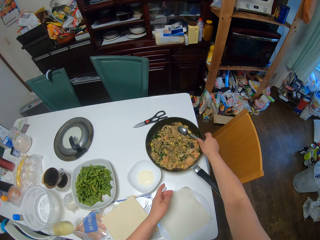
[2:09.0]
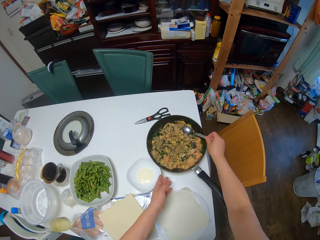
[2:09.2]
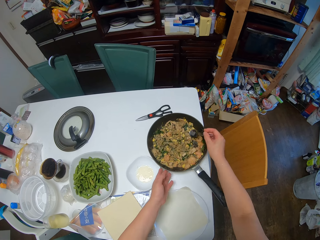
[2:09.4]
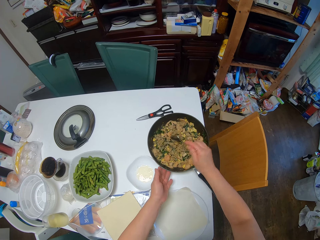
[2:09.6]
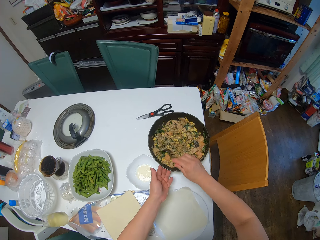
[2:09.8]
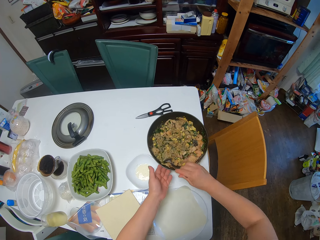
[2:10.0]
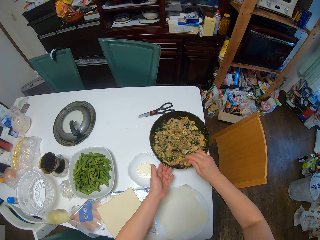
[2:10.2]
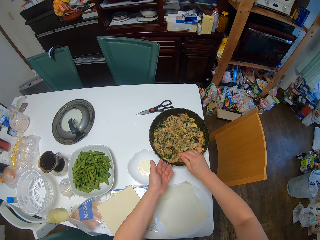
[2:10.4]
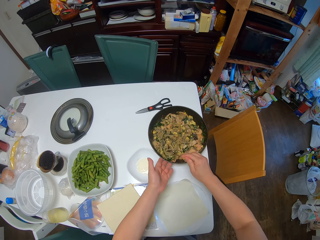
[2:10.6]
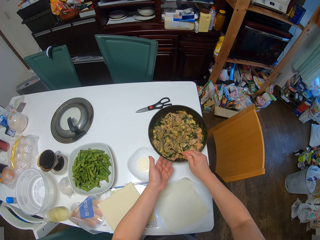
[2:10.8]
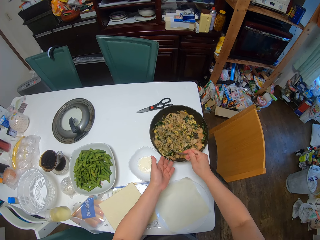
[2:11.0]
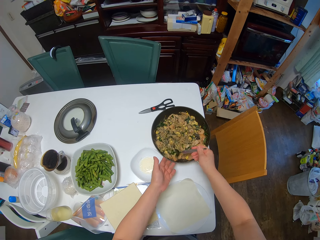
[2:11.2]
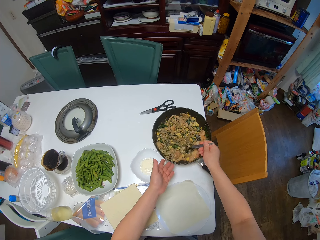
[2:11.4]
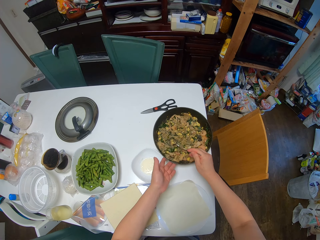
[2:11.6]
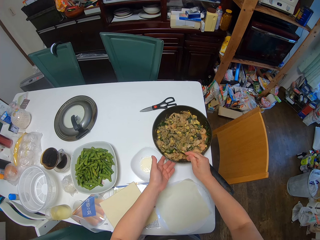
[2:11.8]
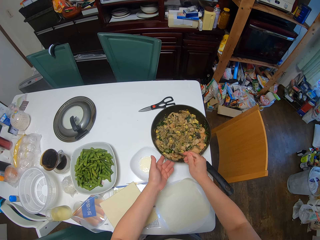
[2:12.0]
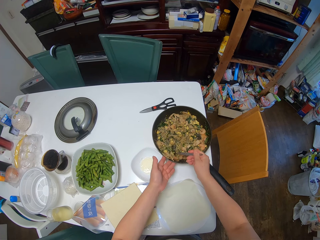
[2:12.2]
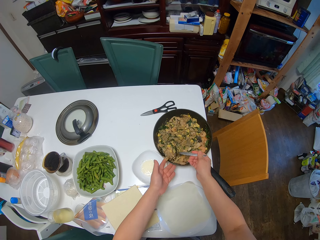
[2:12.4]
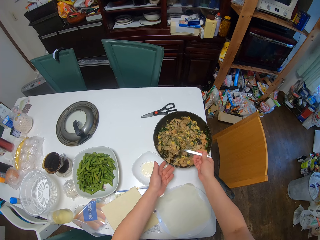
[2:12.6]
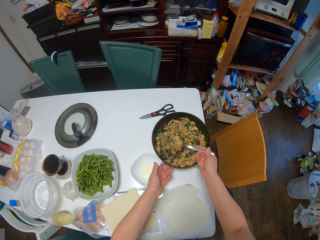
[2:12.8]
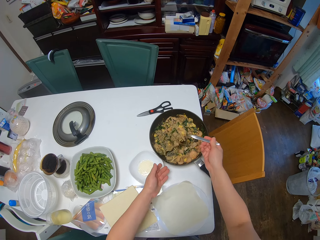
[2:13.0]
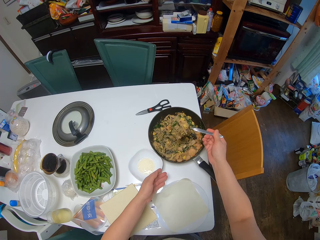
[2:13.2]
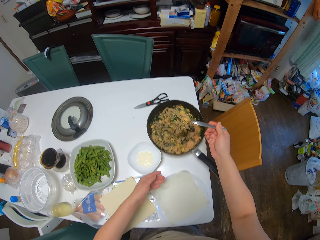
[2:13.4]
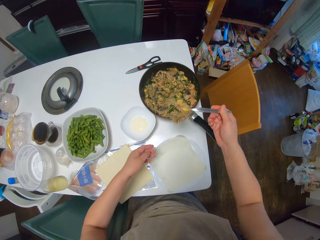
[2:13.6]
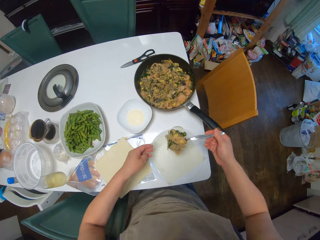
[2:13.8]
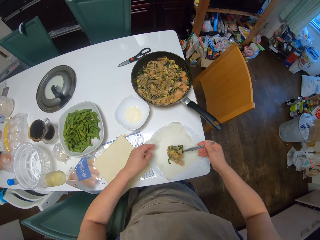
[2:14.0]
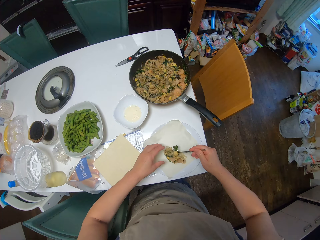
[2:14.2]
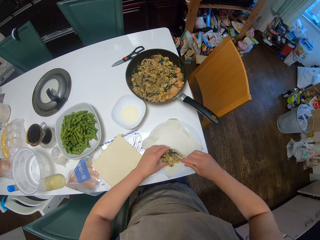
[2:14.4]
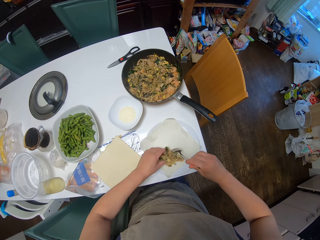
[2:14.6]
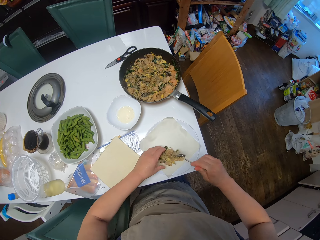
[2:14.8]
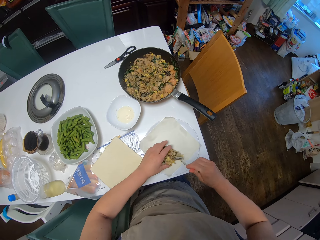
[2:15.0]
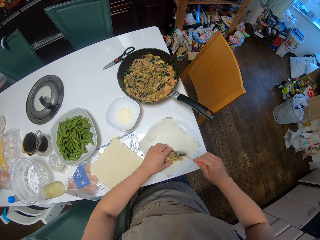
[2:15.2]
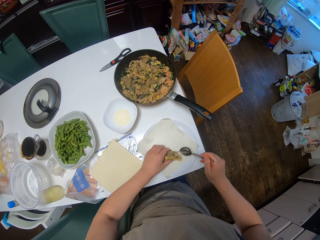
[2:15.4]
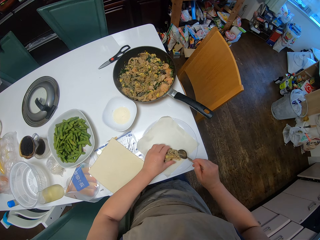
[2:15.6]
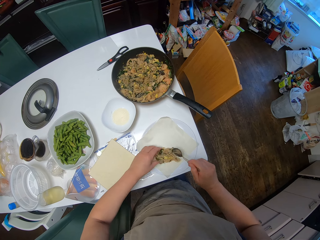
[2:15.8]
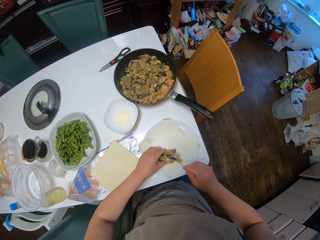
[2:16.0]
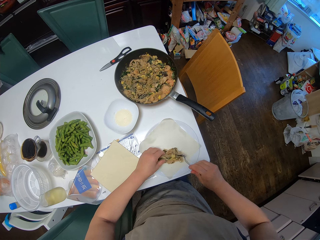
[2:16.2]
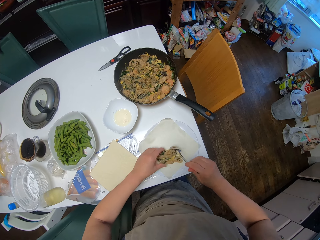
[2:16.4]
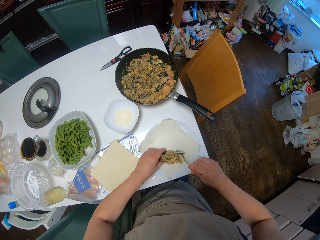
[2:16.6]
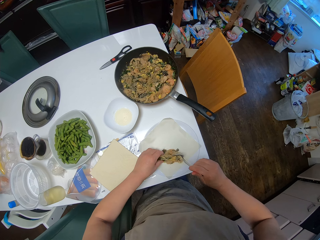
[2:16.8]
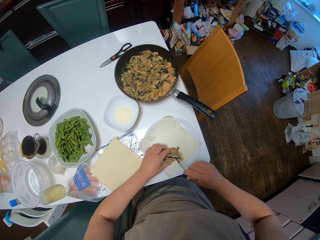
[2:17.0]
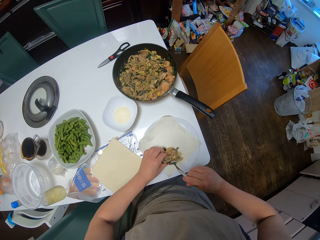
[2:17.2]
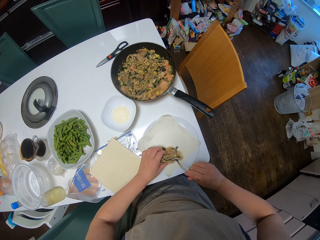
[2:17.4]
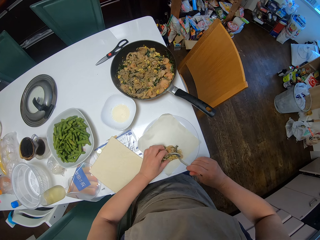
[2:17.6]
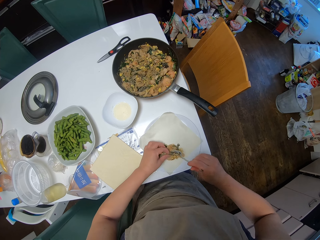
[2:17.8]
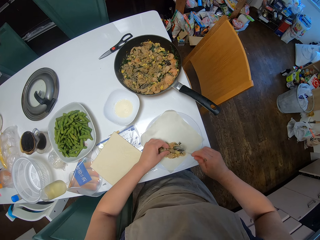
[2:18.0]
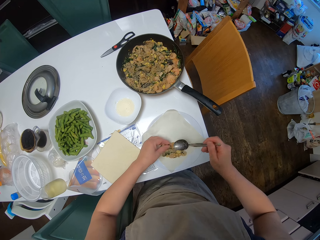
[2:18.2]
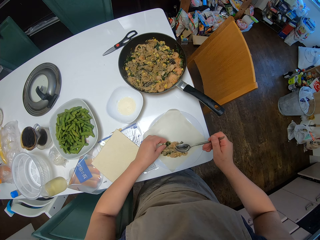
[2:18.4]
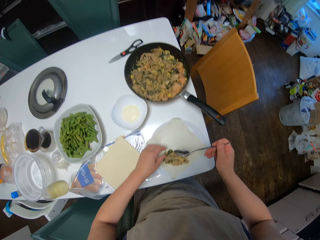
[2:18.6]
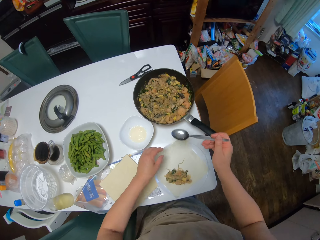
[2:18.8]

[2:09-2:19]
The camera wearer picks the spoon from the frying pan with her right hand. She scoops out the filling from the frying pan with the spoon. She drops the filling on the sheet. She touches the food.

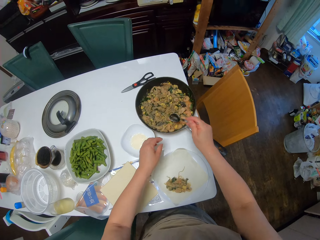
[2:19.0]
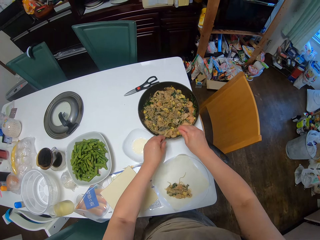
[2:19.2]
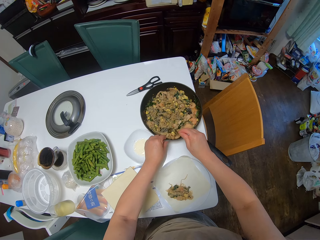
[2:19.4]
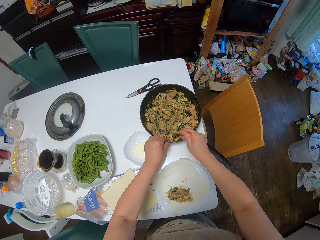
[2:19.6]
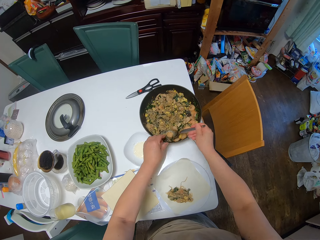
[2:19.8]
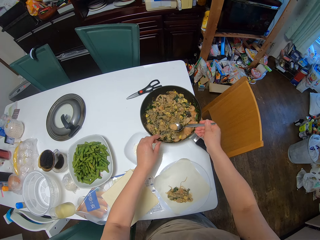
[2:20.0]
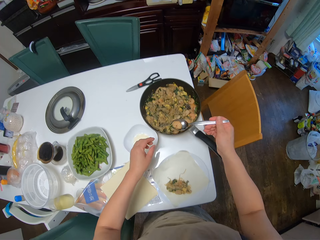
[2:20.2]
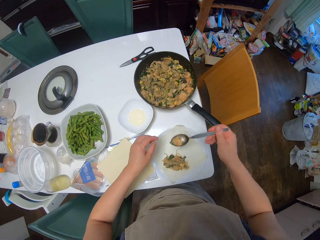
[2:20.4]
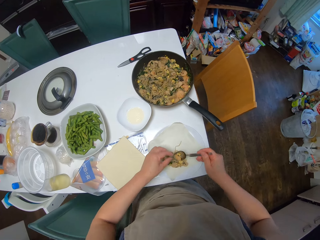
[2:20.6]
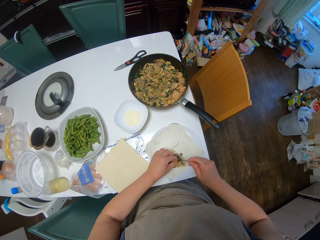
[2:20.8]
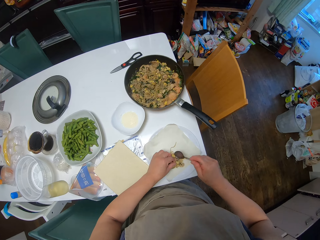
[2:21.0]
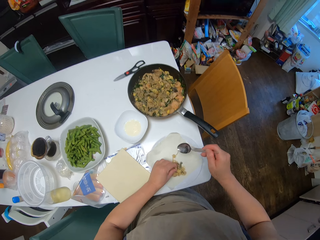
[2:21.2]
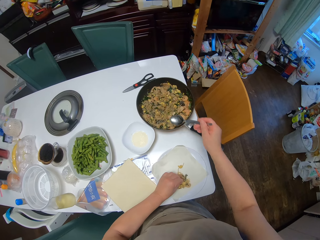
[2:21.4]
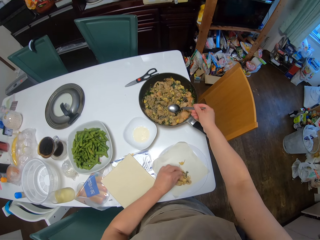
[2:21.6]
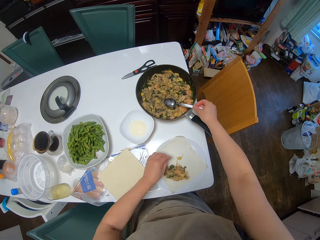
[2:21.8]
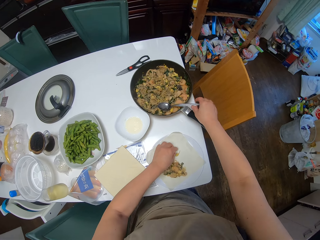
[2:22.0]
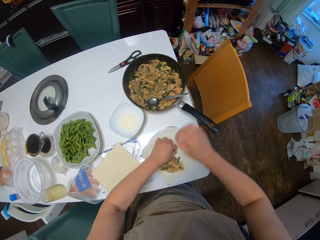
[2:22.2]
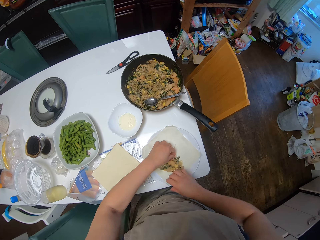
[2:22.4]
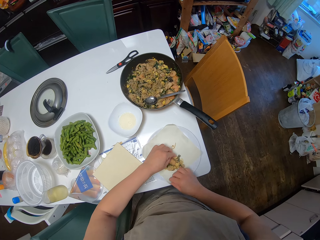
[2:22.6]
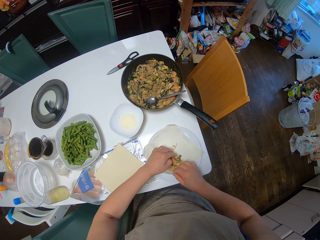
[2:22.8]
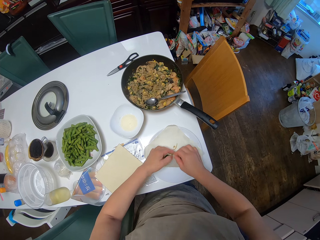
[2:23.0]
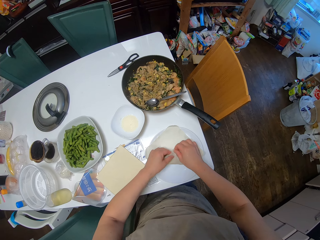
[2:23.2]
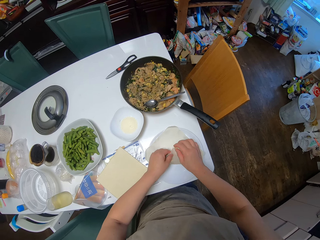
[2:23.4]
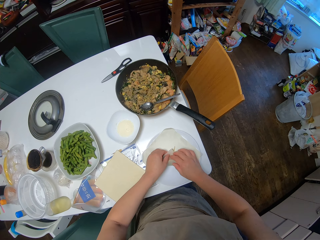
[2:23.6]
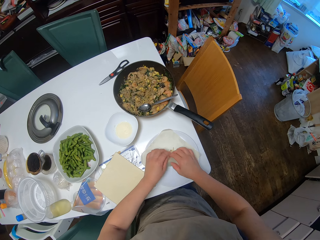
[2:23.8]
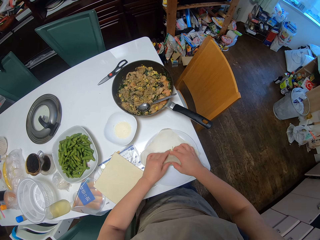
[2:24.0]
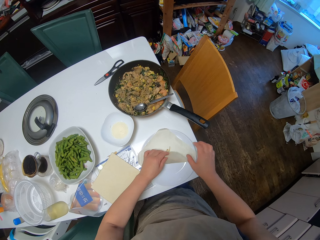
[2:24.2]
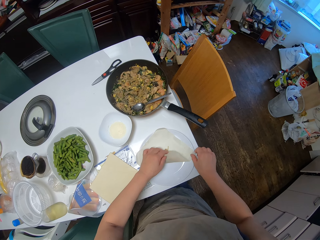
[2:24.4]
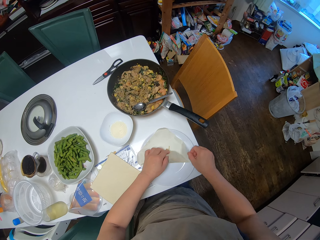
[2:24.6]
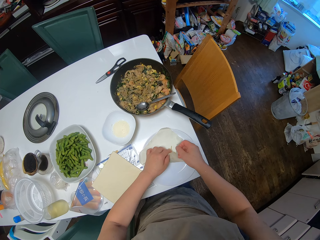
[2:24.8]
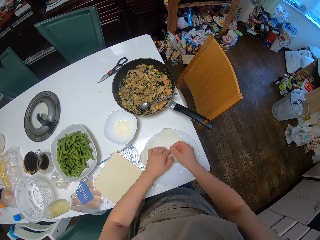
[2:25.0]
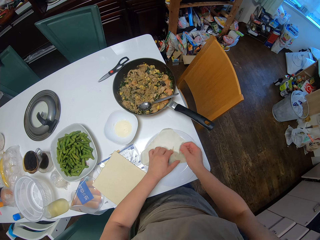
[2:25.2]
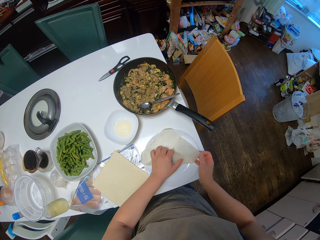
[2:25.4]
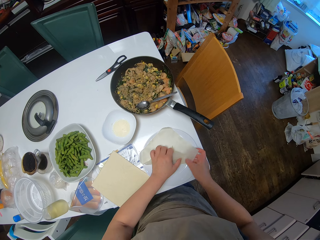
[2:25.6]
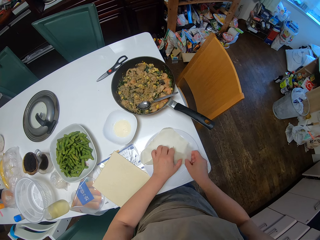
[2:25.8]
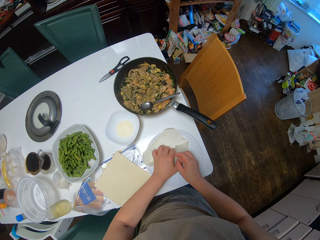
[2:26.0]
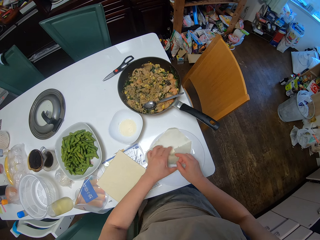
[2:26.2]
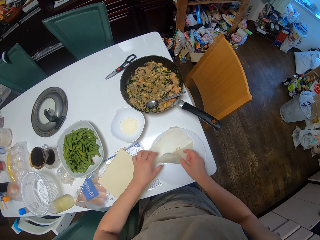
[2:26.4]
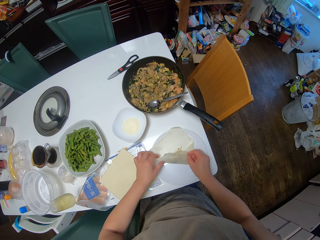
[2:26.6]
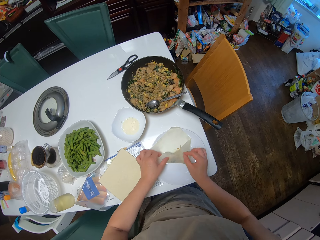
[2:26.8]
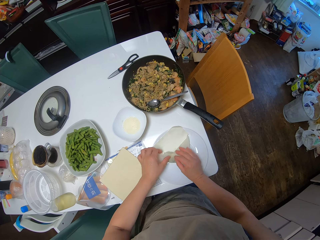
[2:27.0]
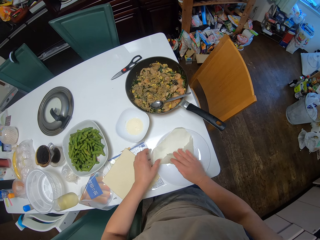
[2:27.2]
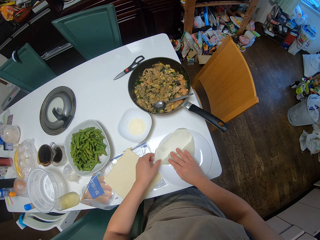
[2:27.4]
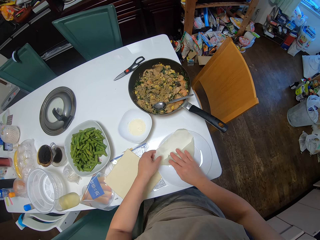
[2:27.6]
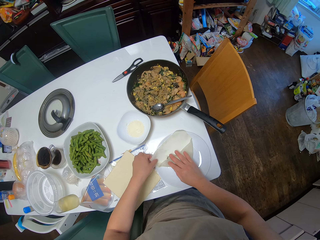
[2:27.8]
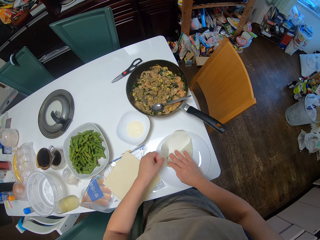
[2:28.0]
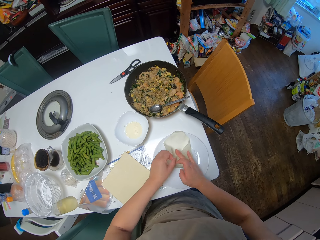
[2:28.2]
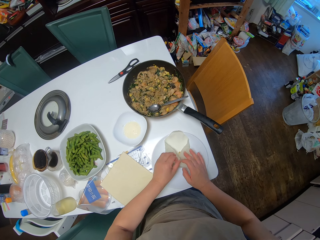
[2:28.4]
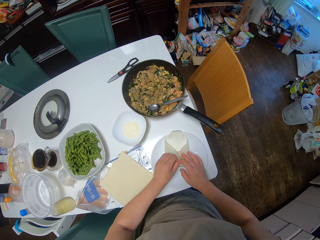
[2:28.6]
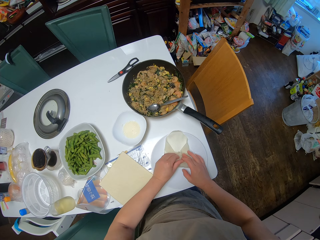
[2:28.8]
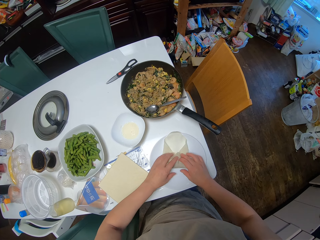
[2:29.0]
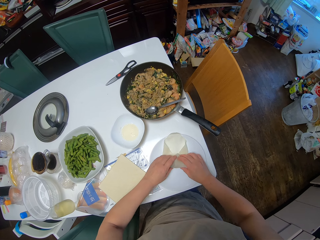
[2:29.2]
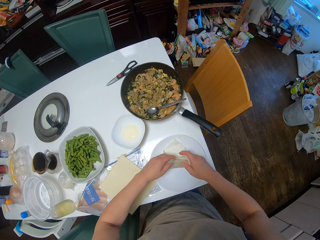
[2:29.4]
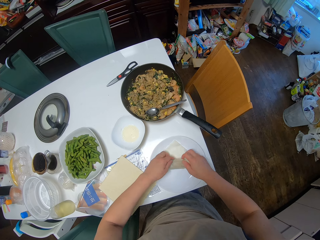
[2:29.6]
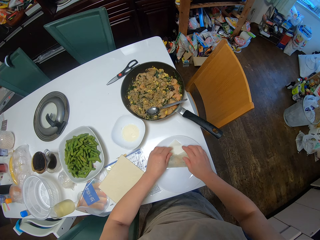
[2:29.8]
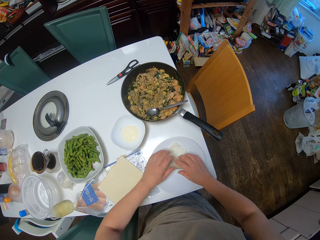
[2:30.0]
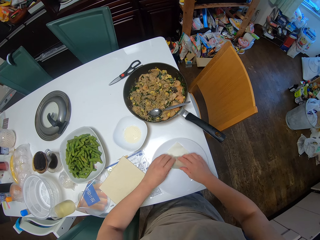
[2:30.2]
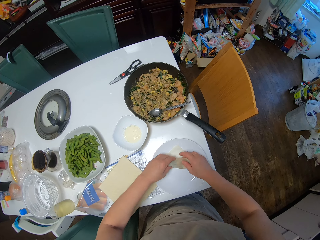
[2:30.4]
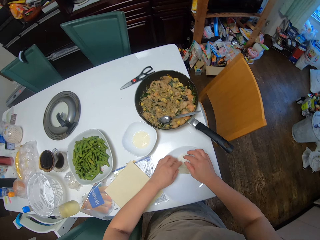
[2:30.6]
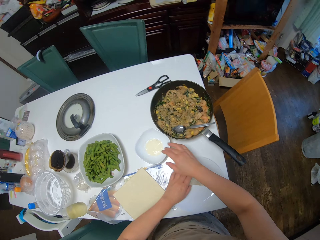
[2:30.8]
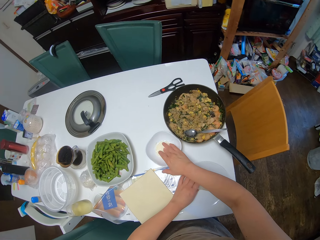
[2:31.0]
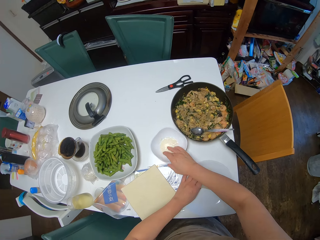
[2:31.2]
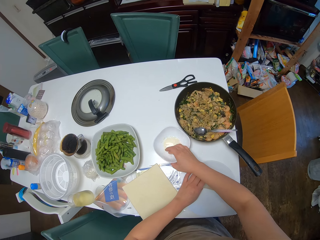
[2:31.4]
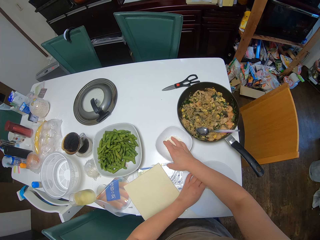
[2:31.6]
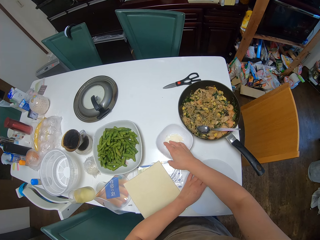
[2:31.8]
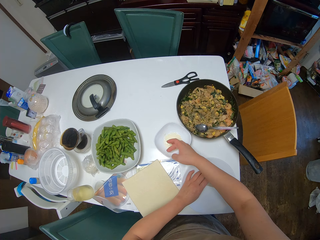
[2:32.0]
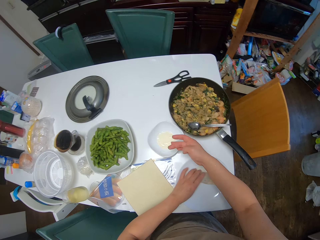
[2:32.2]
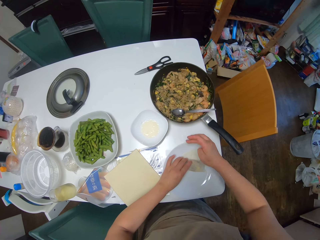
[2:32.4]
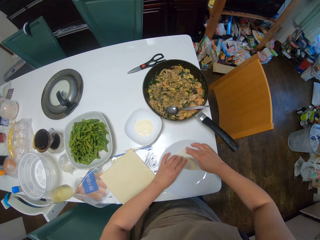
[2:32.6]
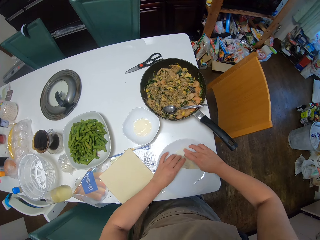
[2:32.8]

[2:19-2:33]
The camera wearer scoops out the filling from the frying pan with the spoon. She drops the filling on the sheet. She drops the spoon in the frying pan. She folds the sheet. She dips her right hand in the plate of flour. She touches the mixer in the saucer.
